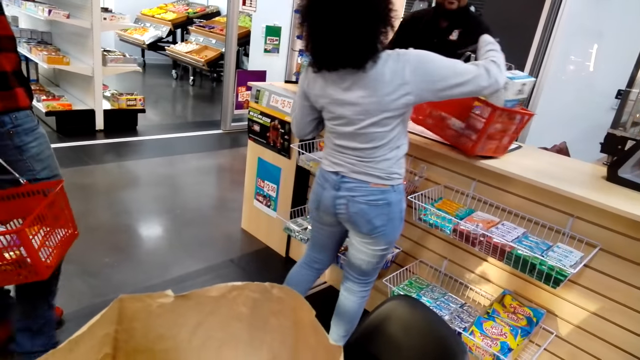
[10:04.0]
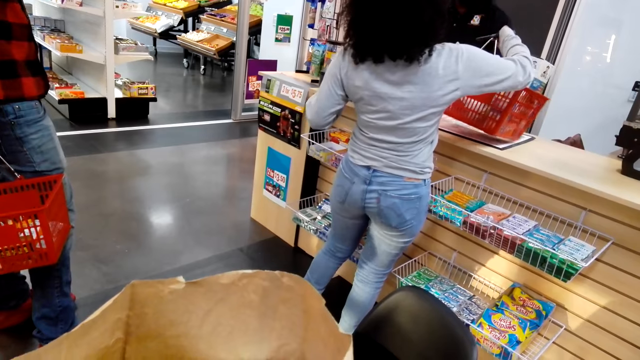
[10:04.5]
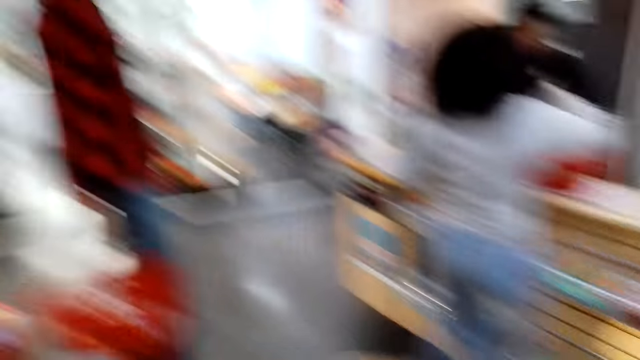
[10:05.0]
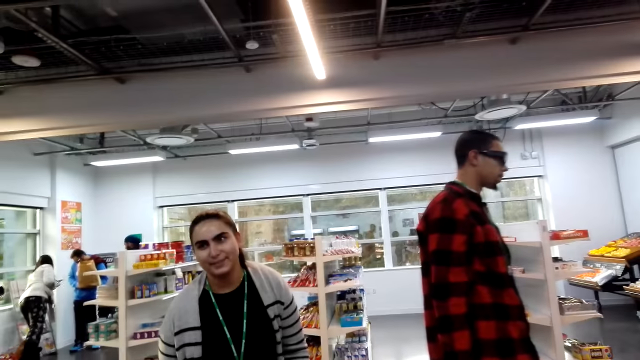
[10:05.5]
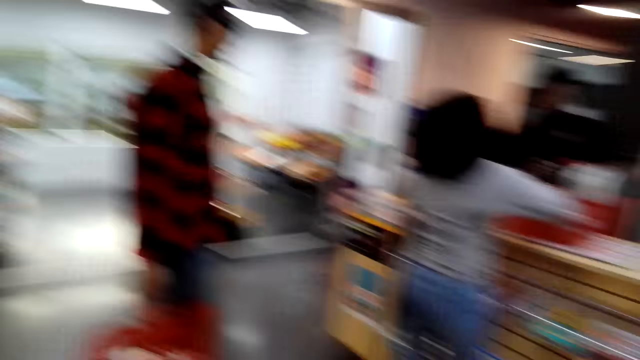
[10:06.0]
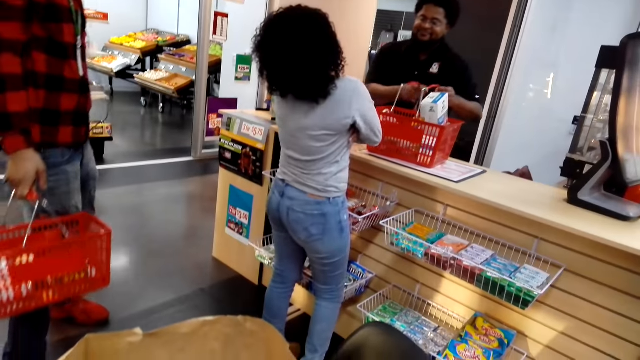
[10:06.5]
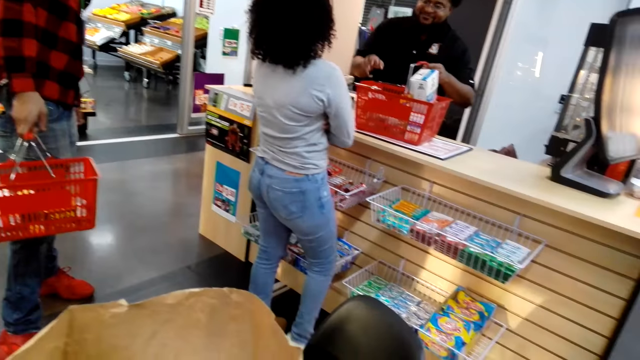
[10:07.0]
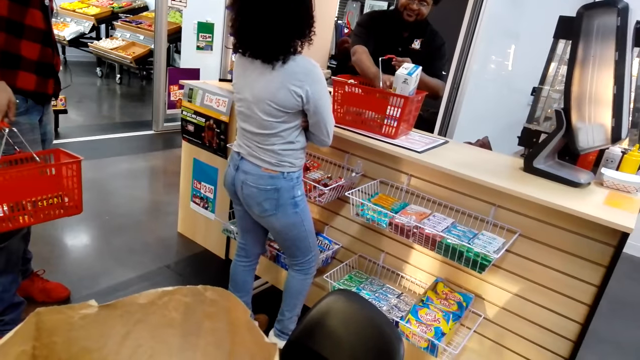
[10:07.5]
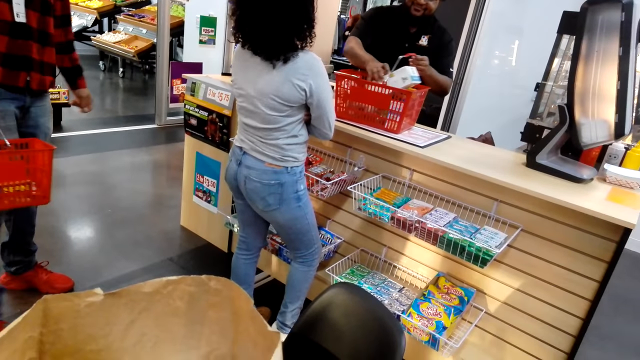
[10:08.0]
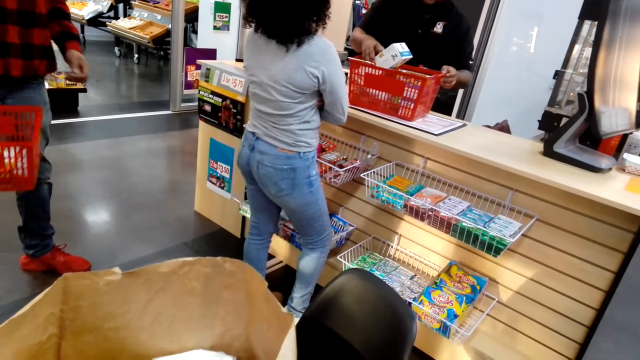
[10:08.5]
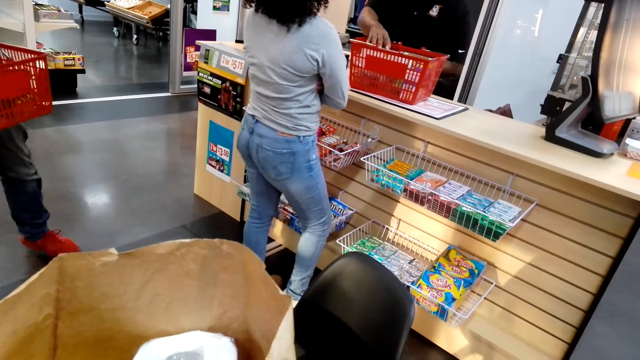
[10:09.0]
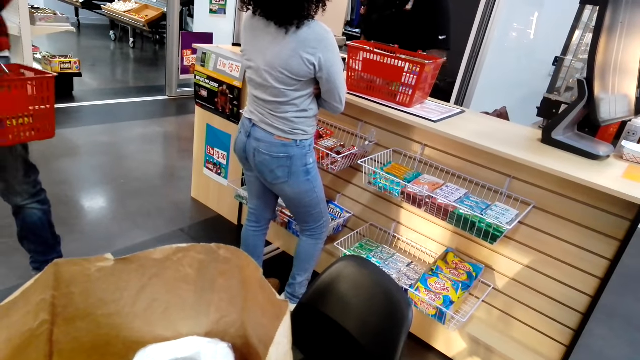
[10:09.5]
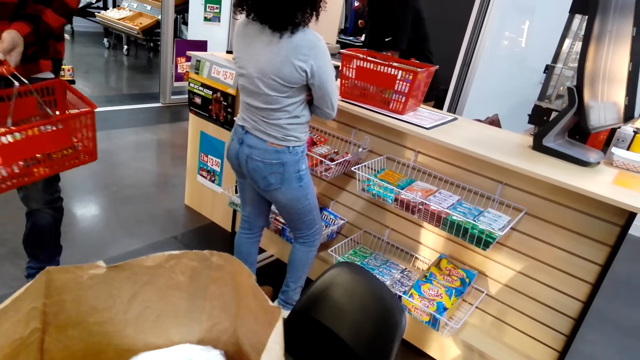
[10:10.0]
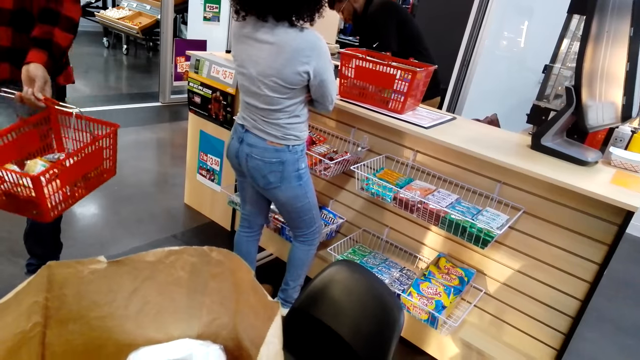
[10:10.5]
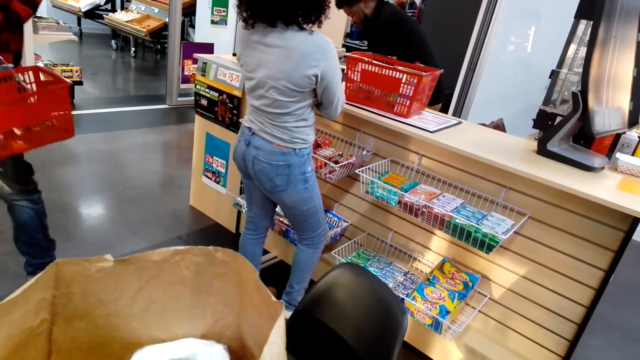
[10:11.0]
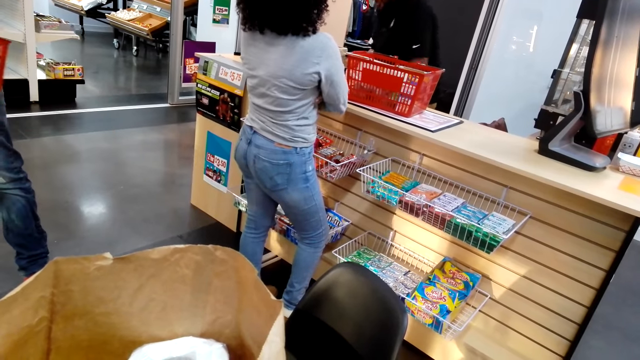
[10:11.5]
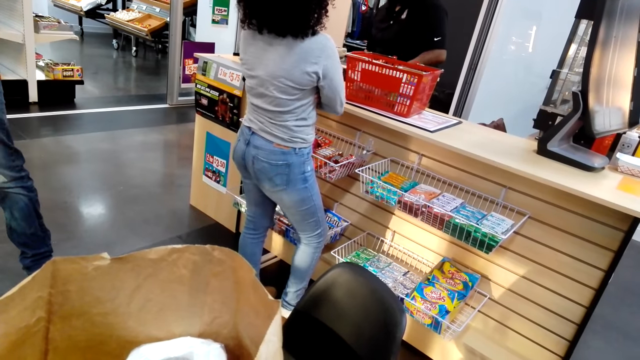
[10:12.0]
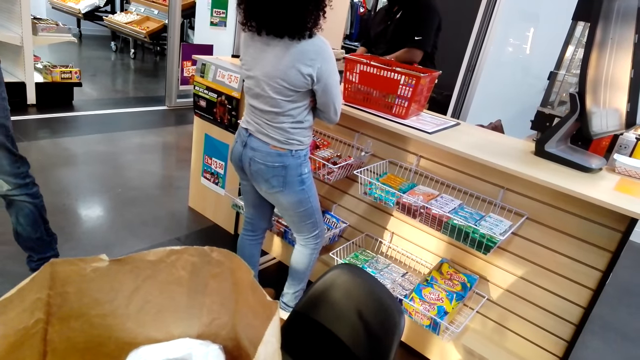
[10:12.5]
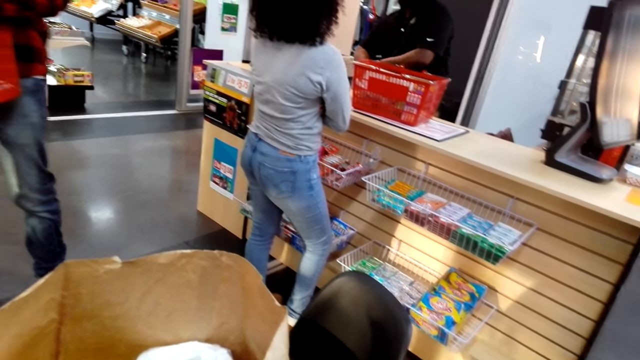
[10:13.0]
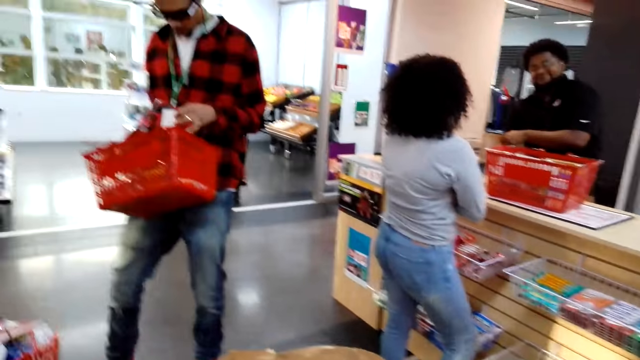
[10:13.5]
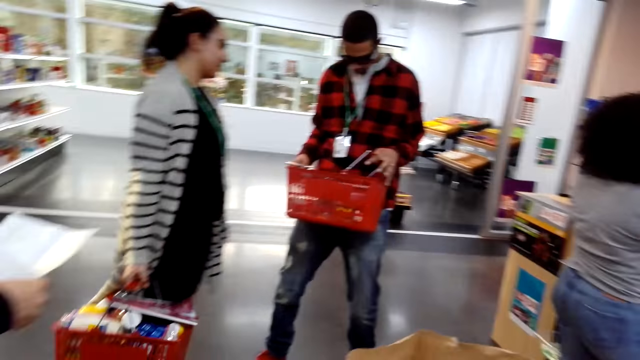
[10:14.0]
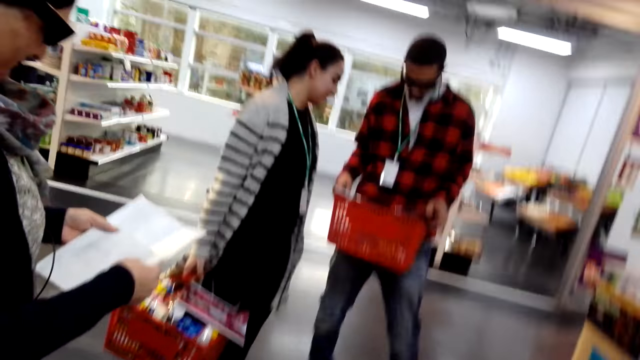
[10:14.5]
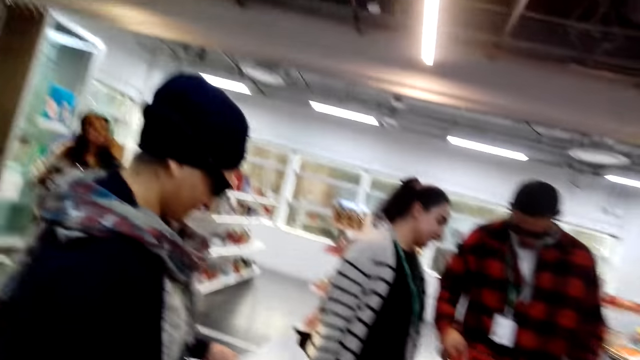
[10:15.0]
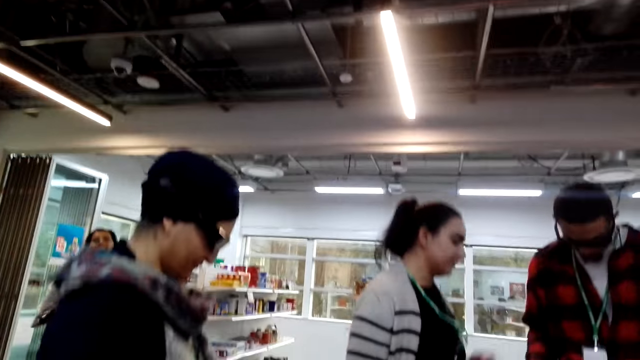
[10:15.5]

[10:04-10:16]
The camera wearer looks around the store.

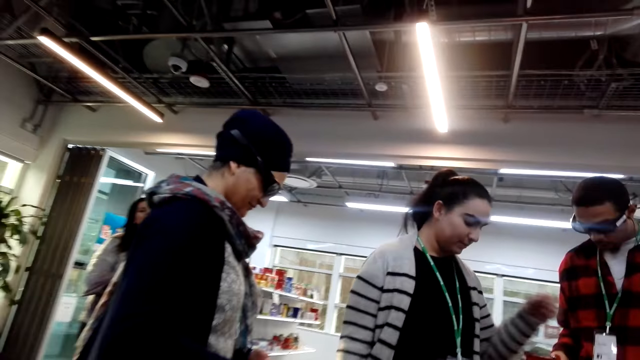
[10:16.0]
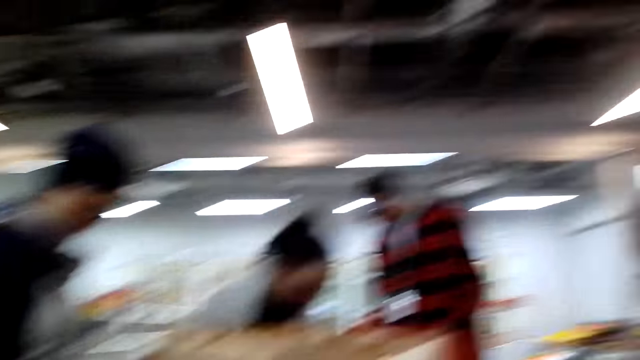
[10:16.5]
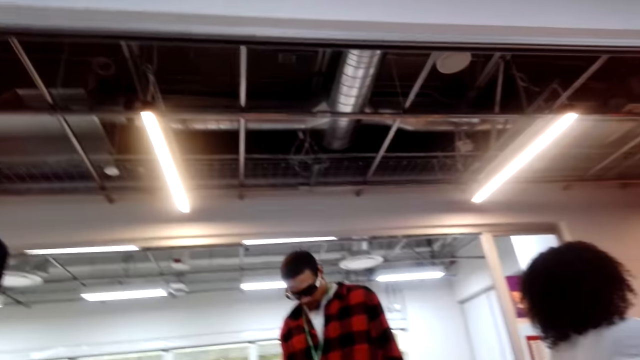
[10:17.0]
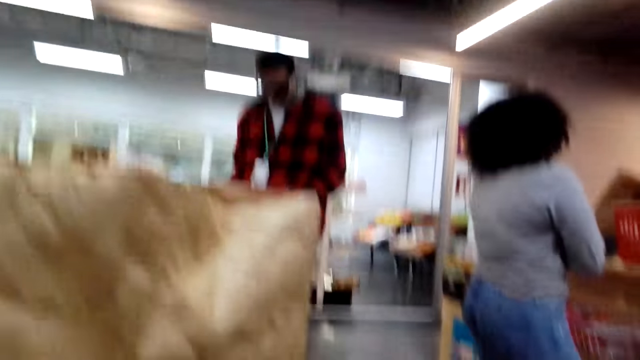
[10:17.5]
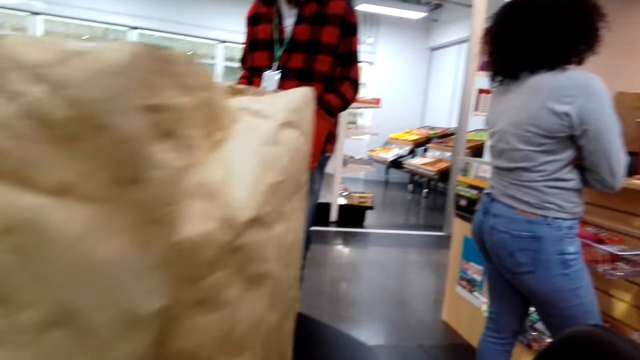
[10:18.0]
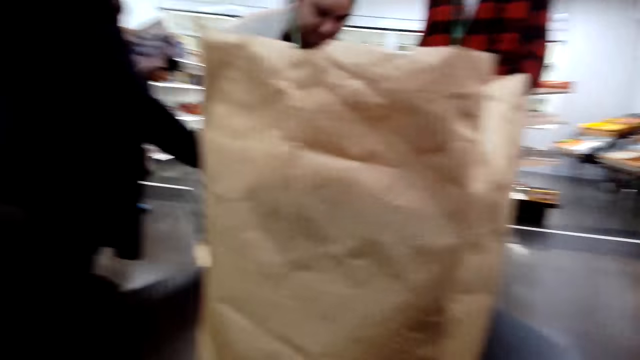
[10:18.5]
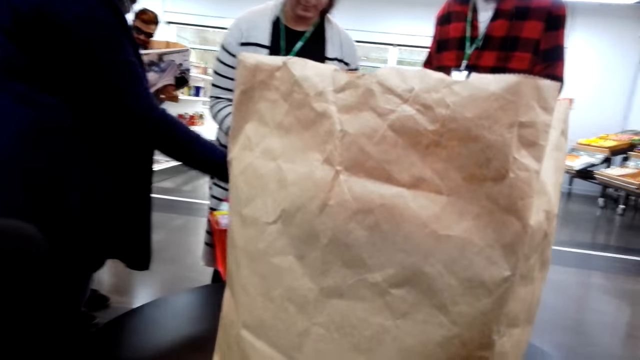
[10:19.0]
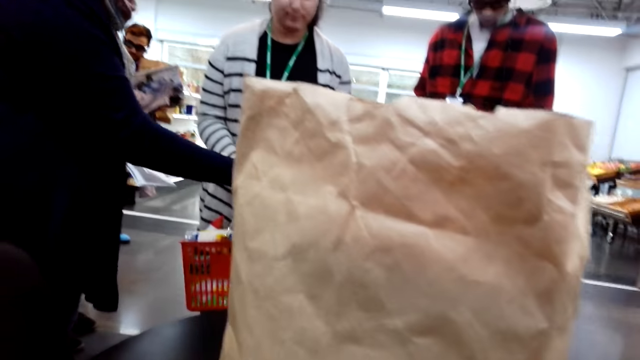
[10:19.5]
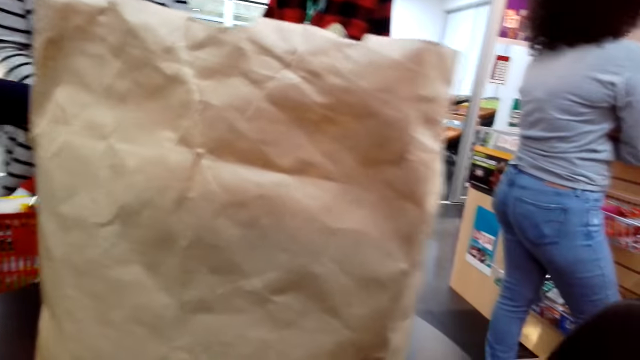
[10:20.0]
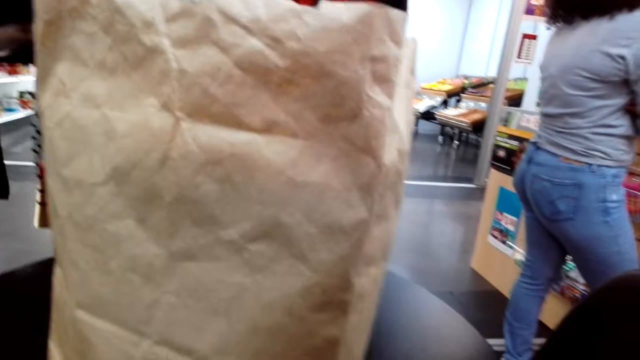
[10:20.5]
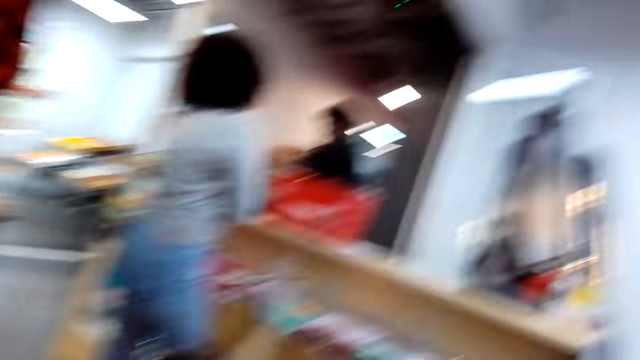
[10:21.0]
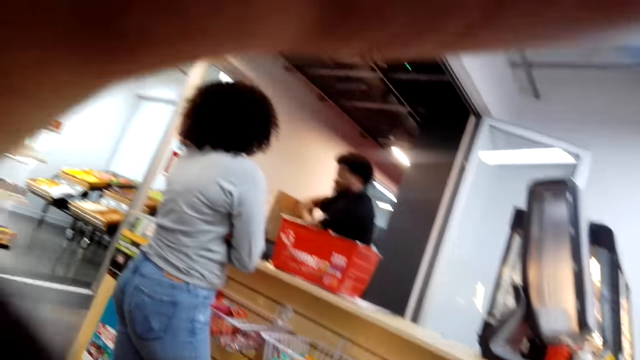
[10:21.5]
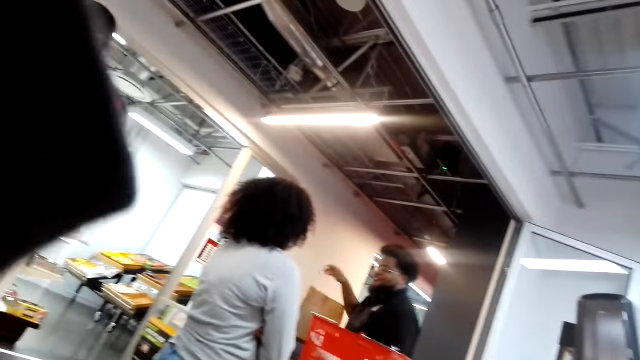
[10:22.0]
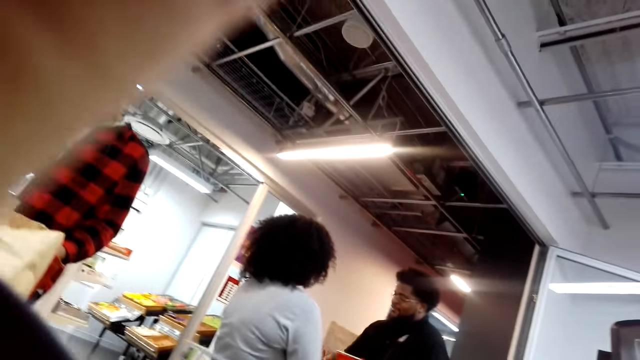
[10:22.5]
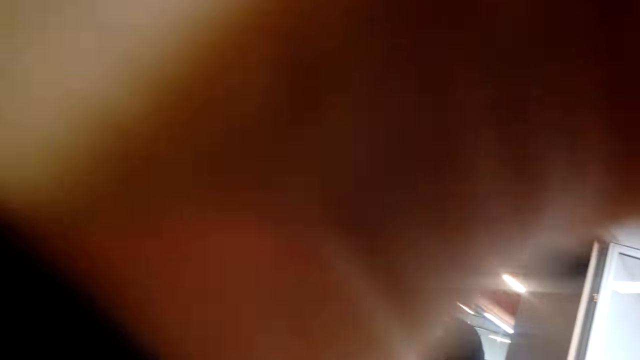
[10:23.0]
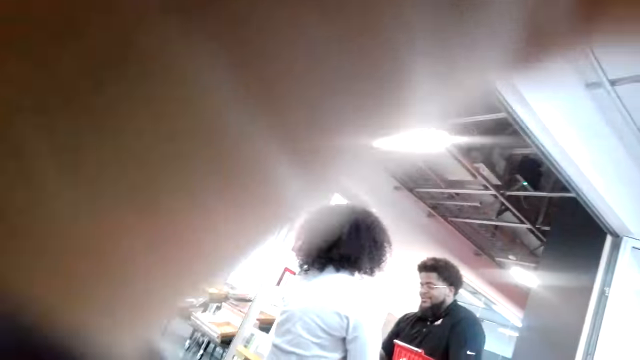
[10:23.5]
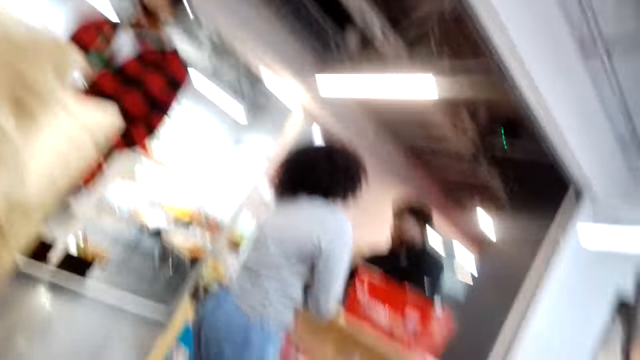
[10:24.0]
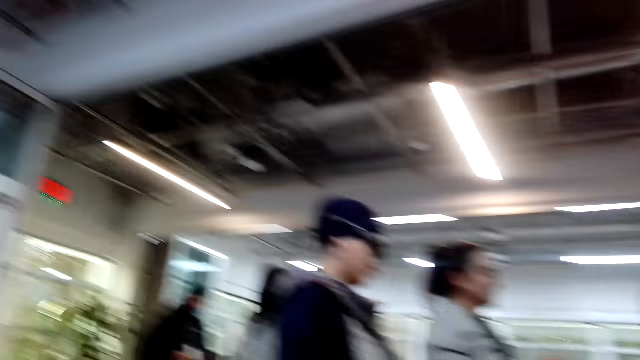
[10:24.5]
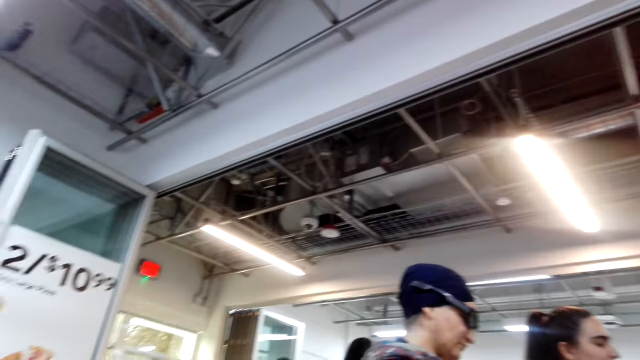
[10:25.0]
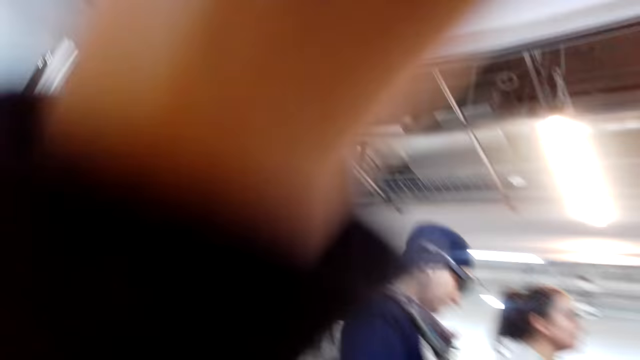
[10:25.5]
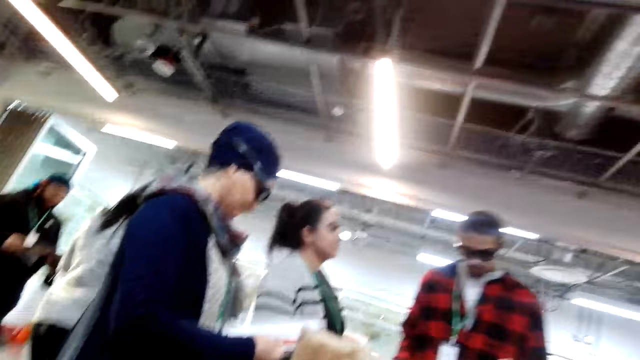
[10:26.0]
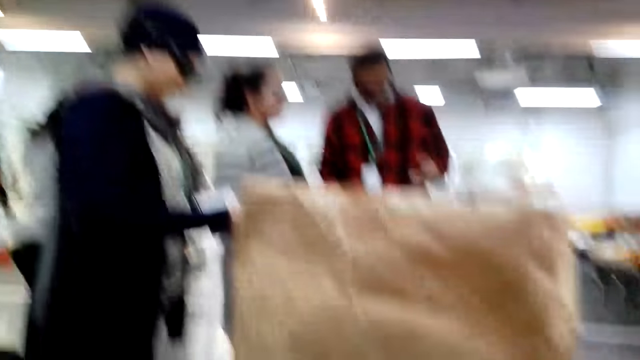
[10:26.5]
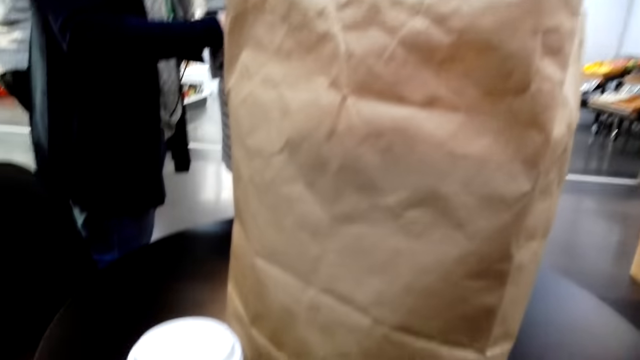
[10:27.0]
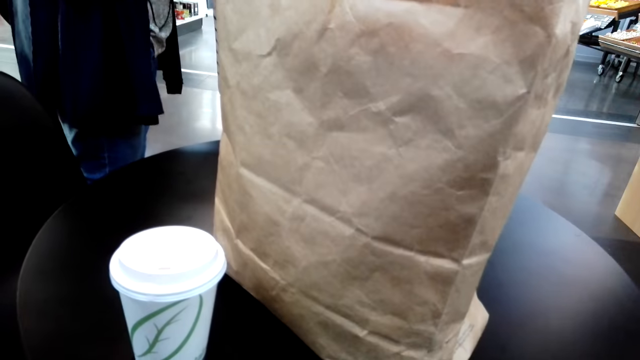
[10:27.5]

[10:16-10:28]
The camera wearer raises a hand. They hold the camera. They look around the store. They hold the camera. They look around the store.
